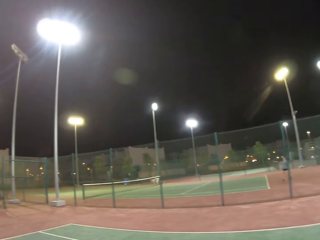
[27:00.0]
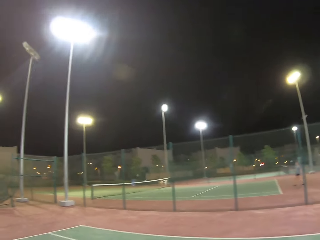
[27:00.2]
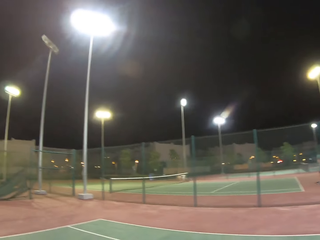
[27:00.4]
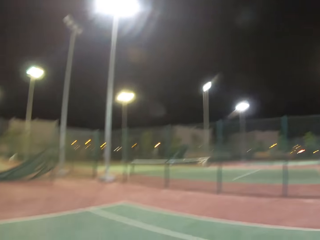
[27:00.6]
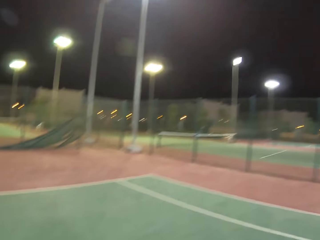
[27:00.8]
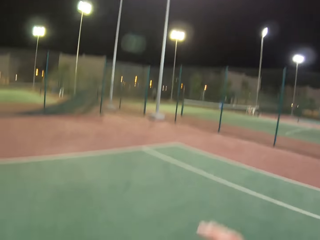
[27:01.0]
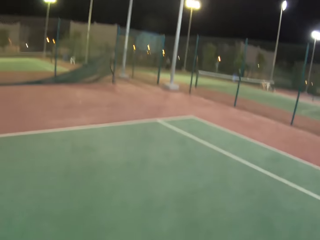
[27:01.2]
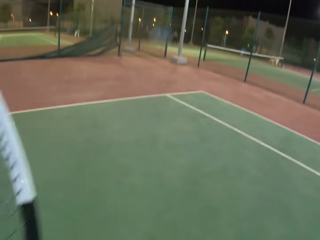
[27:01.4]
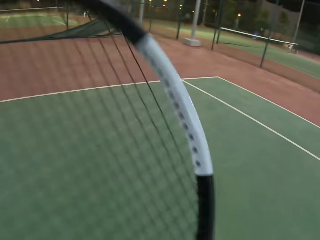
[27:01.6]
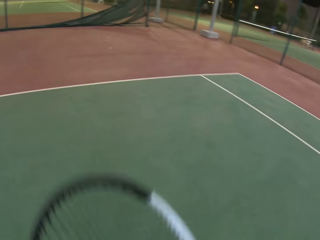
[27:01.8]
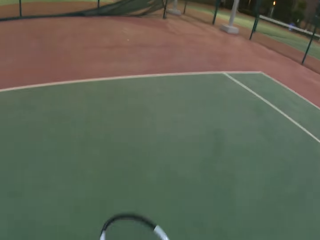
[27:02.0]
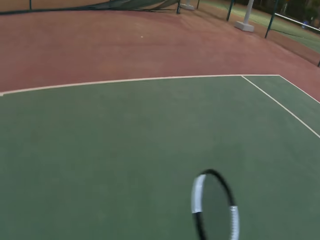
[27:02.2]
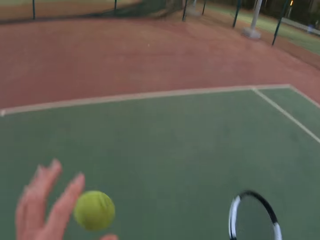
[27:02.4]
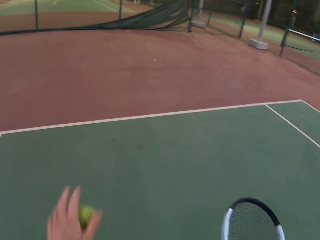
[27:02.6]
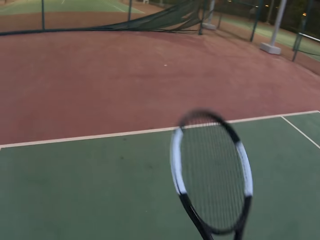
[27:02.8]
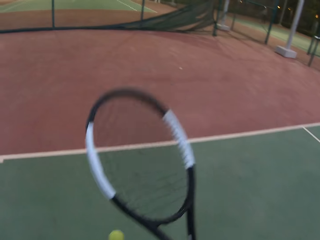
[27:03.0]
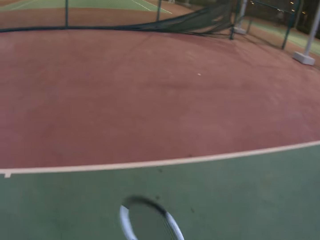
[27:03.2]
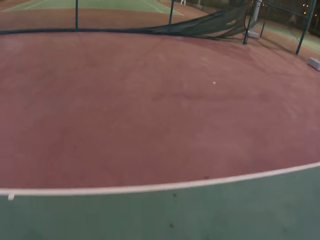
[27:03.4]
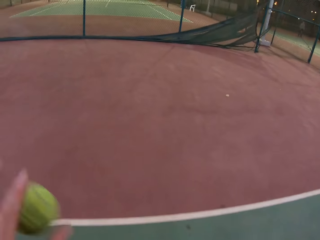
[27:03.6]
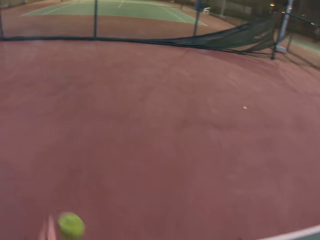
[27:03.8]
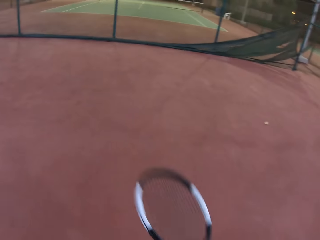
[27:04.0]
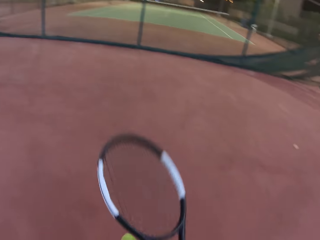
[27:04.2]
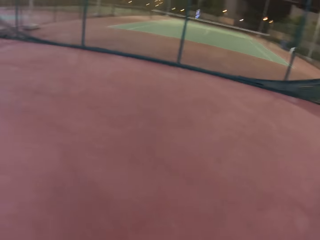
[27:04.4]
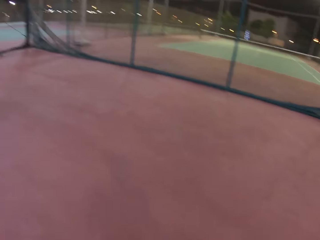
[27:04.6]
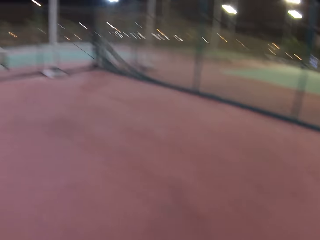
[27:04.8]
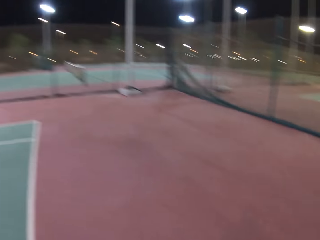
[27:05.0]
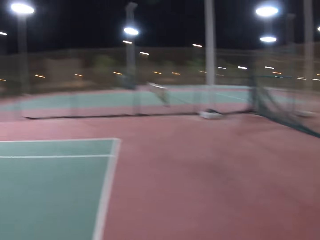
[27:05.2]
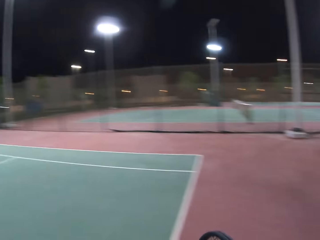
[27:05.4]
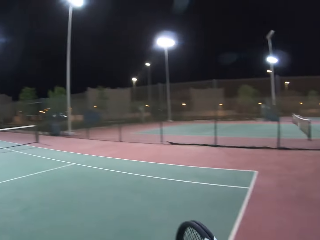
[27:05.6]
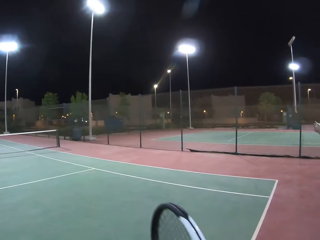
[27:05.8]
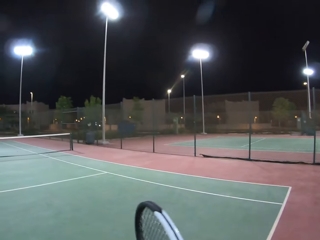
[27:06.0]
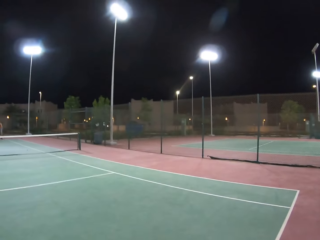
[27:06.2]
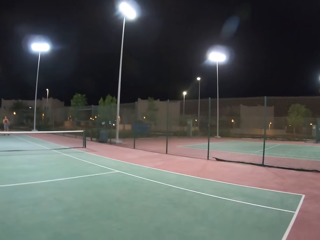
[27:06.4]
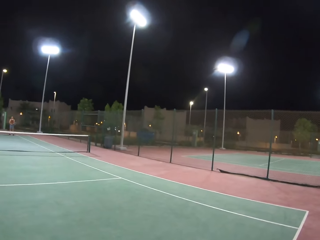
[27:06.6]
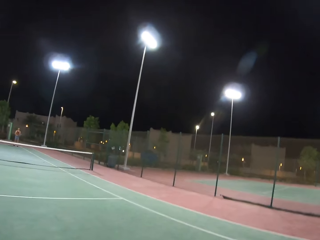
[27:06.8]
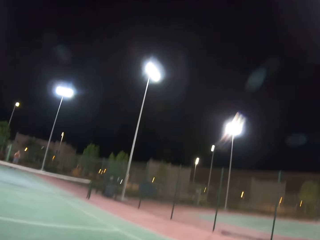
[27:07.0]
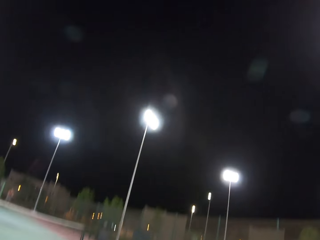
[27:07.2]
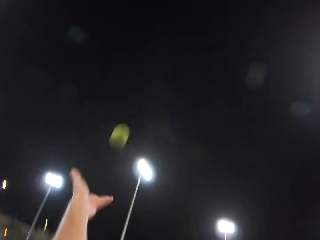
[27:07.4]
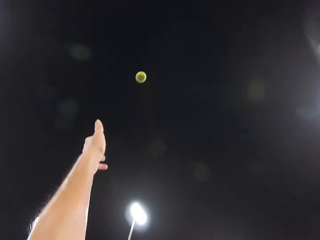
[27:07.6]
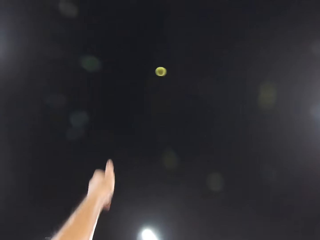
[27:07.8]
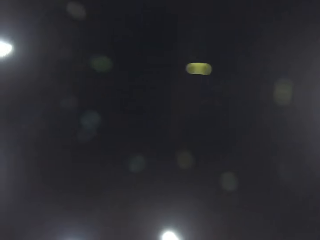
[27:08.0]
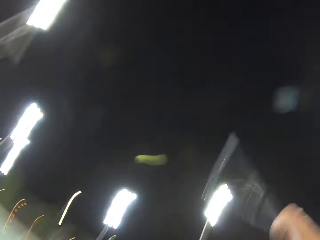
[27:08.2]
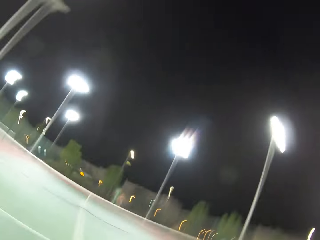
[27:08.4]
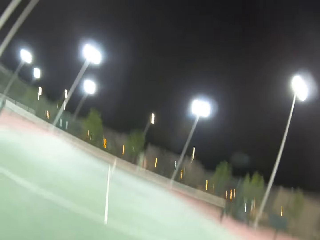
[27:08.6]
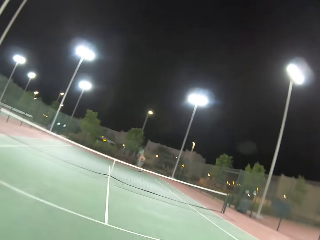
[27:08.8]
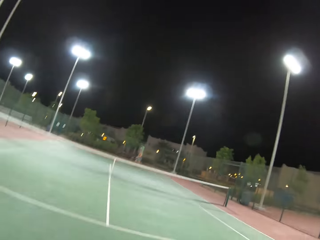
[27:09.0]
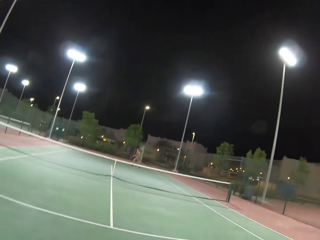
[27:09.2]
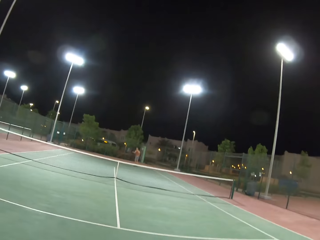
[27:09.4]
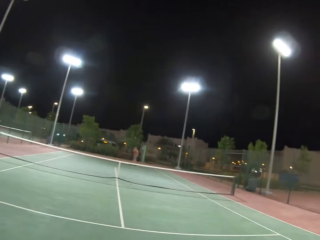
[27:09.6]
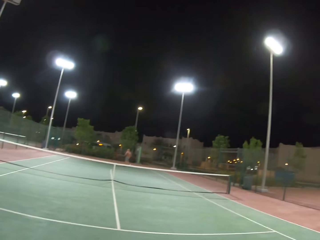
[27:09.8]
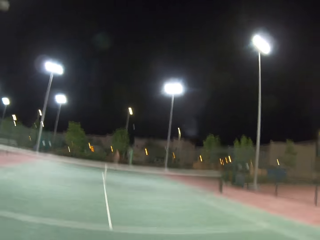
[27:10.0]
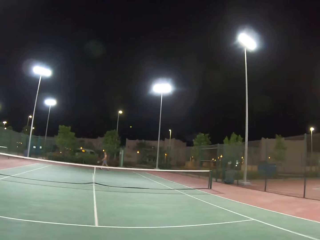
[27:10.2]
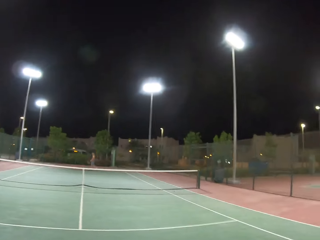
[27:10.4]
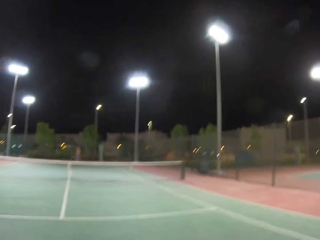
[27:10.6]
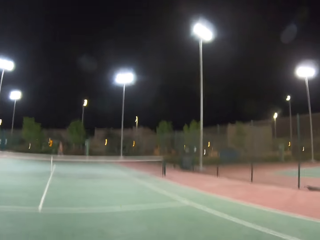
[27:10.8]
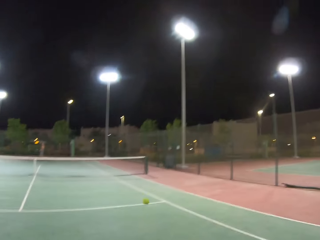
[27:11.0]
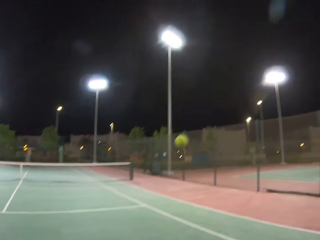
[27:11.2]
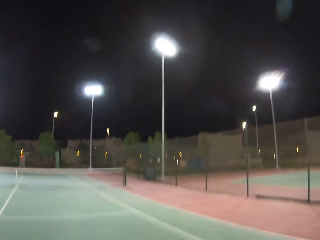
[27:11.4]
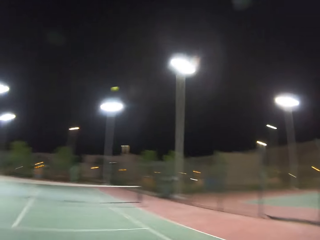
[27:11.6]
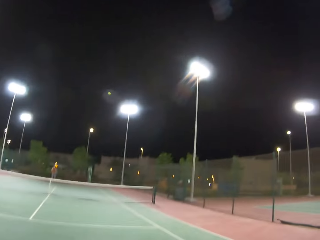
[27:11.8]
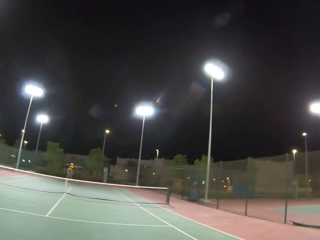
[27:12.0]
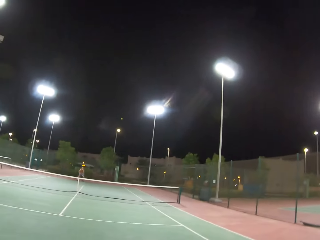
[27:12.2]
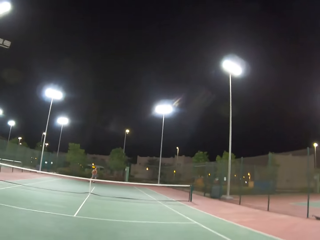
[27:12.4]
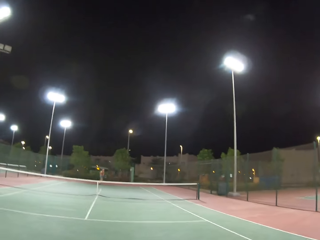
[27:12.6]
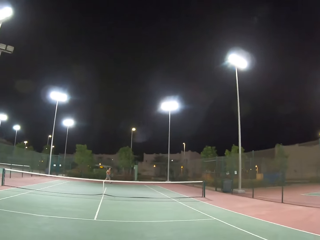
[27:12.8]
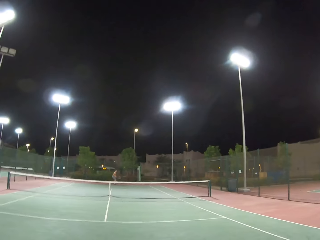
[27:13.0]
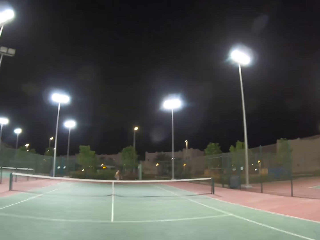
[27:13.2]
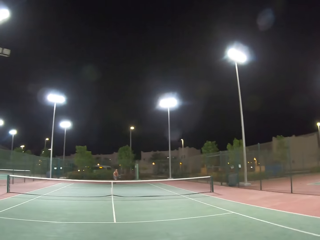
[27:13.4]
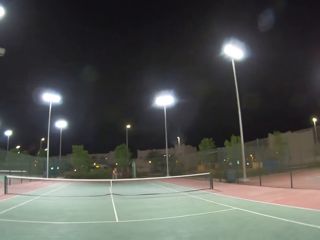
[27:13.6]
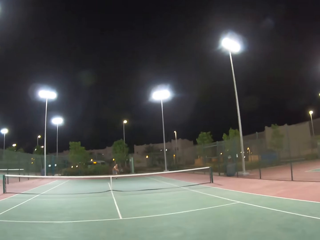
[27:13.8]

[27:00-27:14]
The camera wearer bounces a ball with a racket on the ground. He bounces the ball with his hand on the ground. A man looks around the tennis court. The camera wearer throws the ball up. He plays tennis with the man. He hits the ball with the racket. The man hits the ball with a racket. The camera wearer hits the ball with the racket.

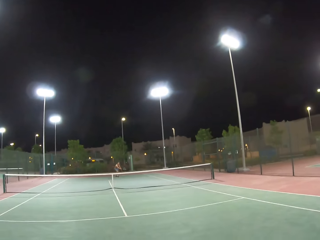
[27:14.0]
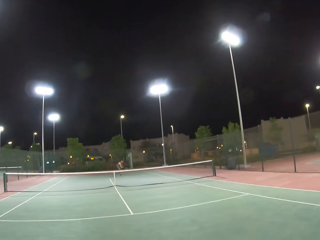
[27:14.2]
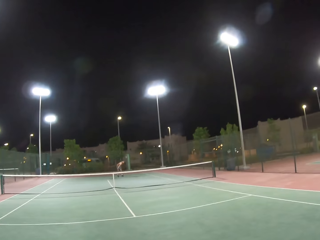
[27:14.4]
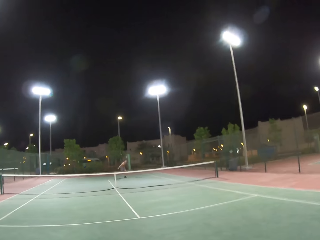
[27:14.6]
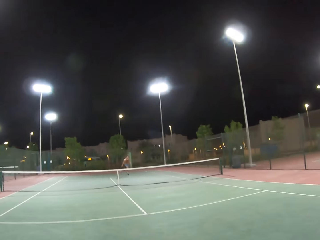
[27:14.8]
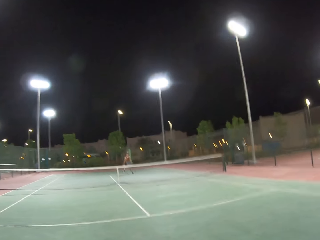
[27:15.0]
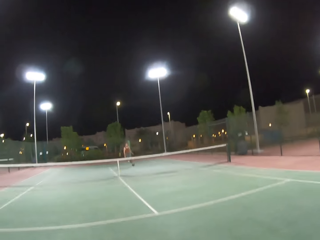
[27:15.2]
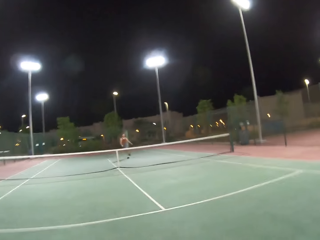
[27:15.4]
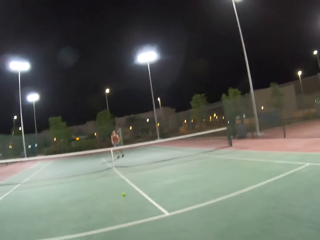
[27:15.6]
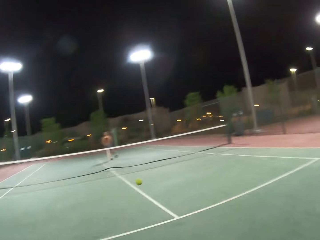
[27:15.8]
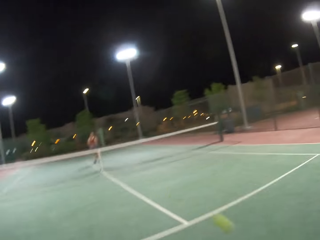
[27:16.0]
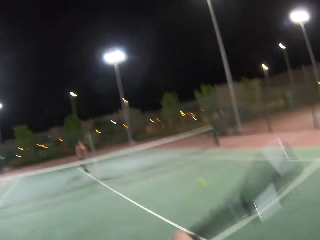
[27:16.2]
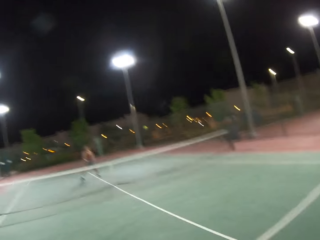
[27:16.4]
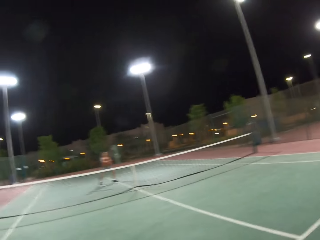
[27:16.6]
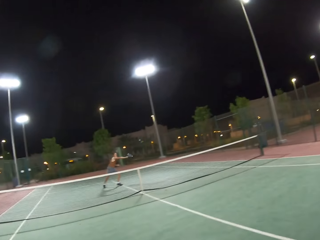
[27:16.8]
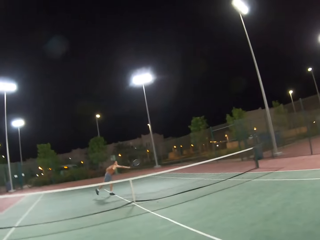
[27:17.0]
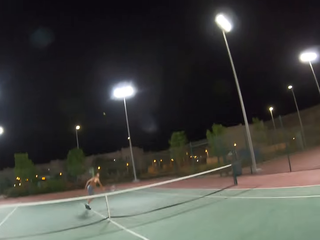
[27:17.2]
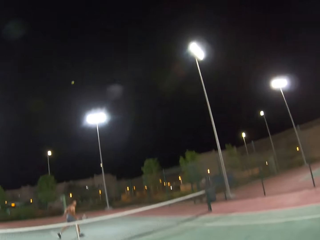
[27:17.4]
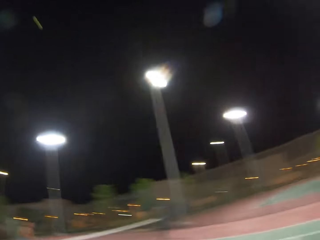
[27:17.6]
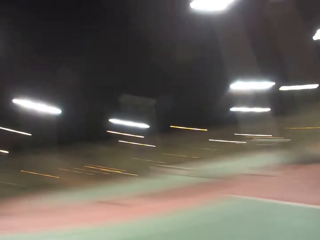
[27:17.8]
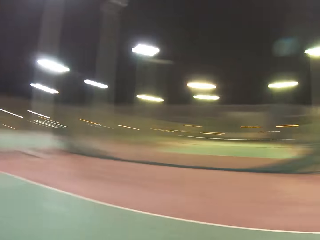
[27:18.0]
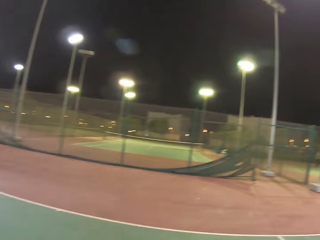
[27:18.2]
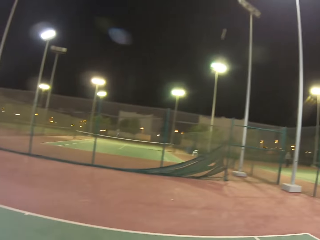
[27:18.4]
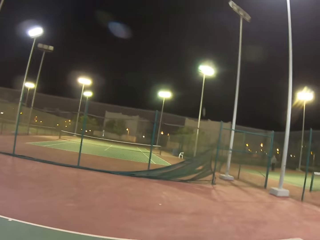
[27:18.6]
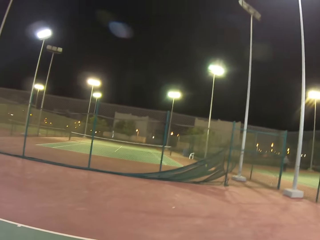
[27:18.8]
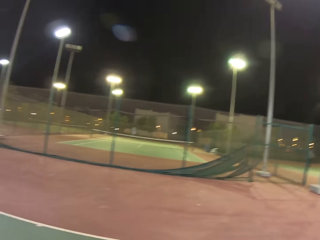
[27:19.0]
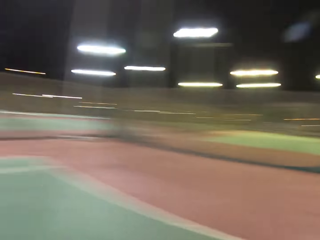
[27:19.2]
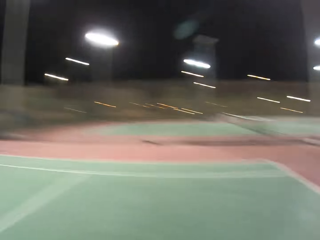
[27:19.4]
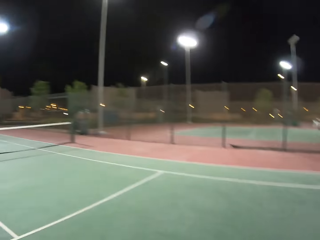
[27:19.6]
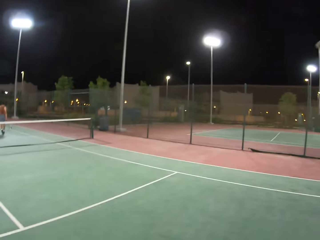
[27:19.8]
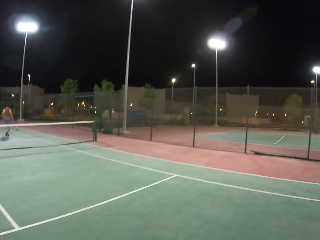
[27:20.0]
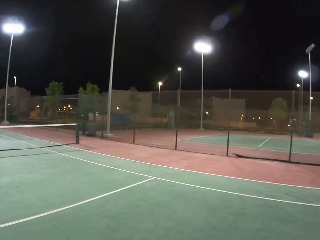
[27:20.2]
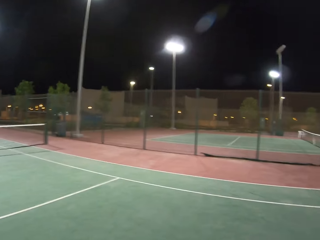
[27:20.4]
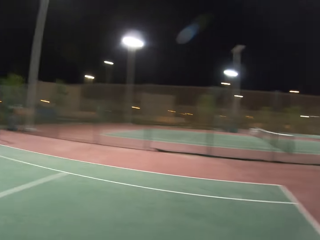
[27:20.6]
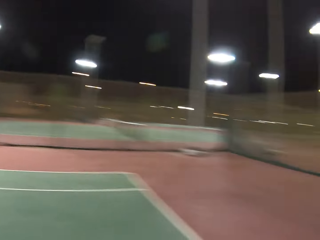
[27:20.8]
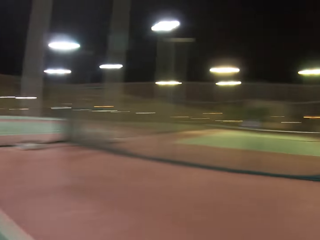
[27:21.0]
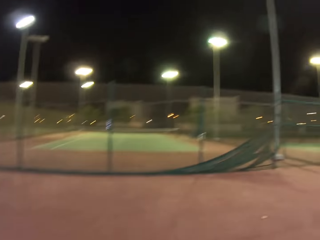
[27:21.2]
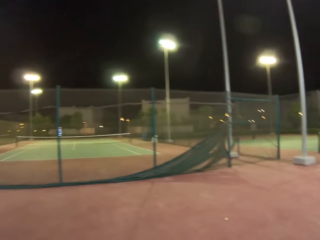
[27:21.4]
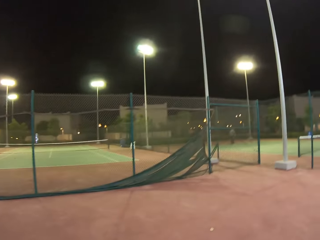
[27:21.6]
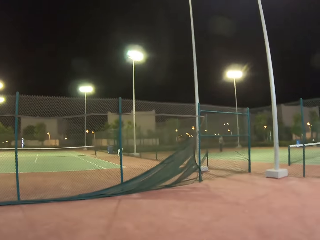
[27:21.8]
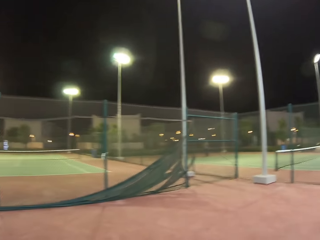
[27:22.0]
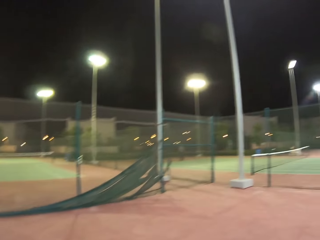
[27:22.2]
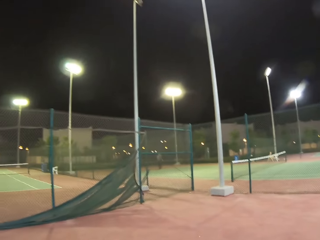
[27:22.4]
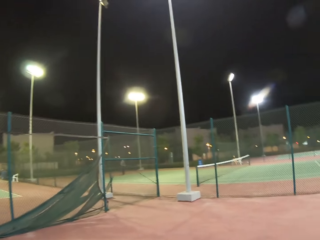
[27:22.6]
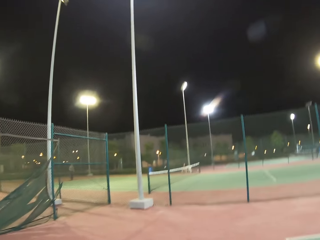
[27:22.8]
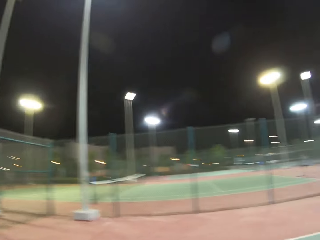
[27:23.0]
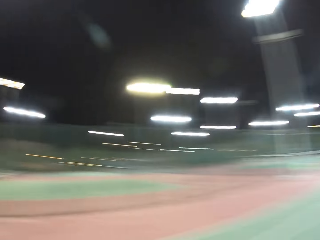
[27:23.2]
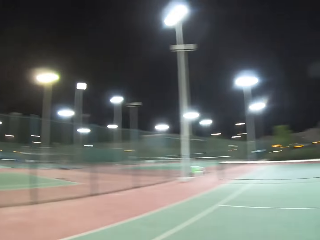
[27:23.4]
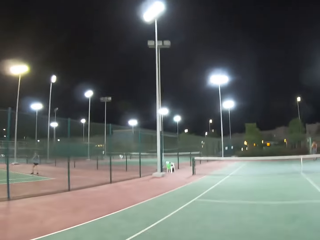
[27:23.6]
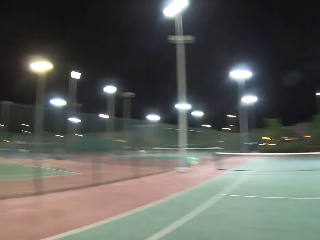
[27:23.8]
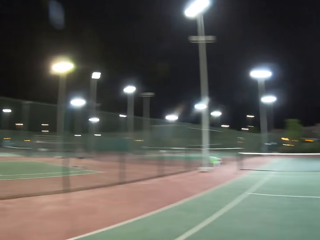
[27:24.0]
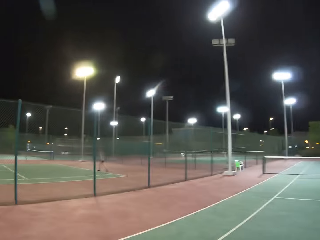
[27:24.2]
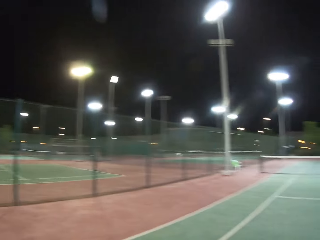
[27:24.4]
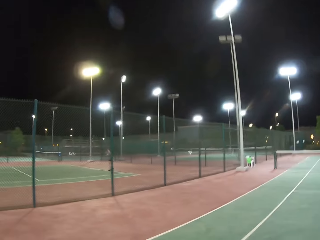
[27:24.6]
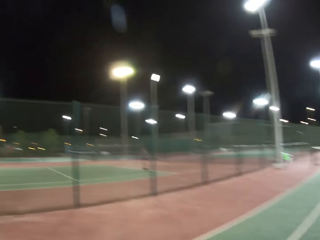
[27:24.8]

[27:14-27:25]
A man hits a ball with a racket. A person runs around the court. The camera wearer hits the ball. The person hits the ball. The camera wearer looks around the tennis court. The person walks around the tennis court. The camera wearer walks around the tennis court. The man plays on the other tennis court.
